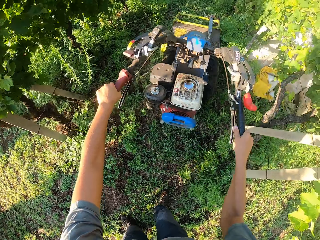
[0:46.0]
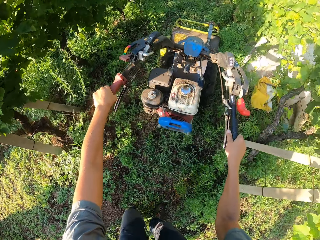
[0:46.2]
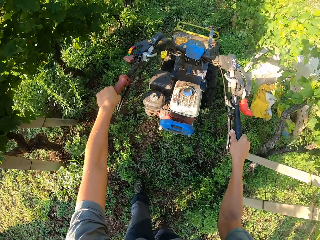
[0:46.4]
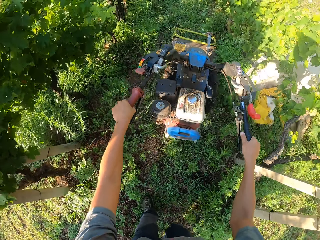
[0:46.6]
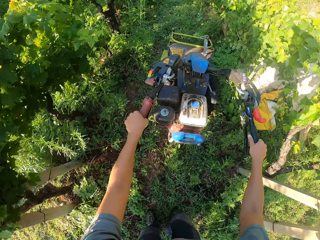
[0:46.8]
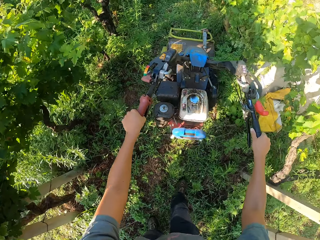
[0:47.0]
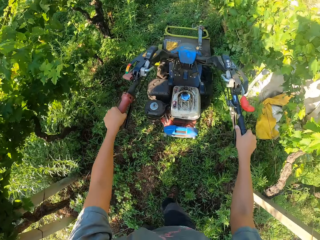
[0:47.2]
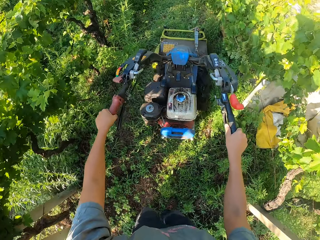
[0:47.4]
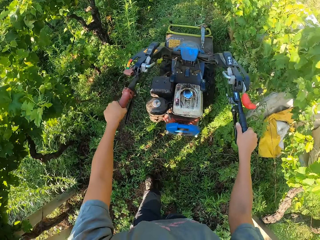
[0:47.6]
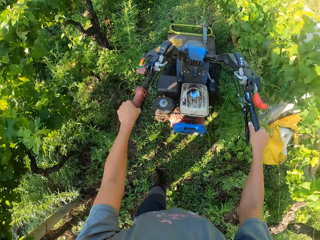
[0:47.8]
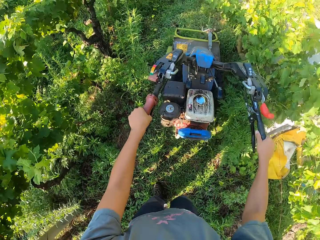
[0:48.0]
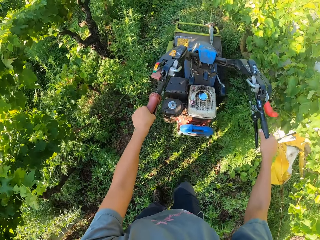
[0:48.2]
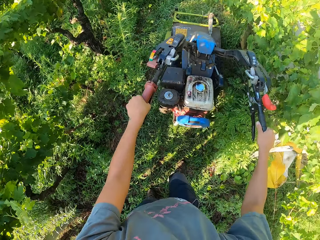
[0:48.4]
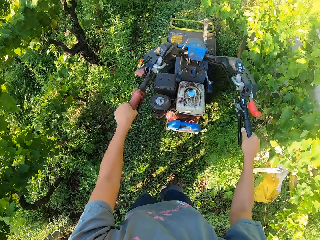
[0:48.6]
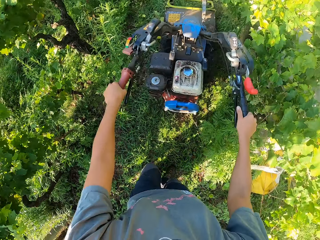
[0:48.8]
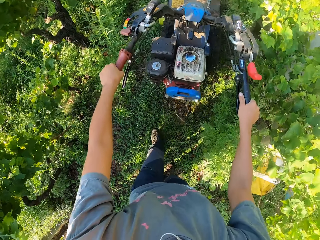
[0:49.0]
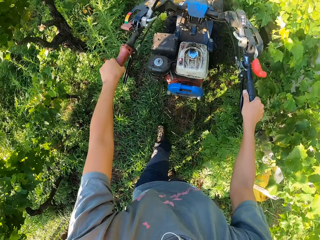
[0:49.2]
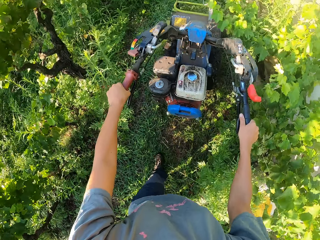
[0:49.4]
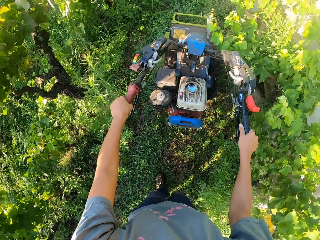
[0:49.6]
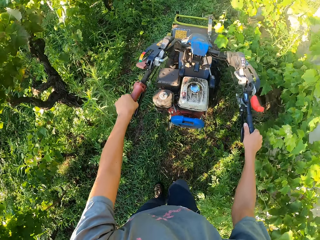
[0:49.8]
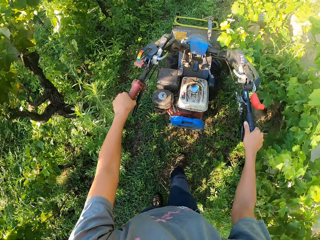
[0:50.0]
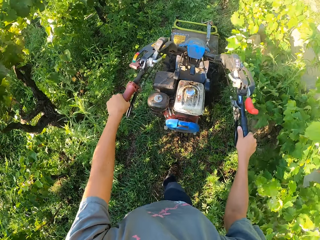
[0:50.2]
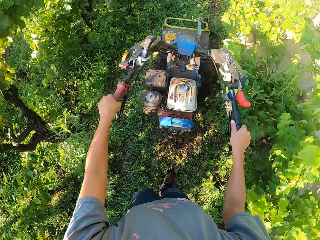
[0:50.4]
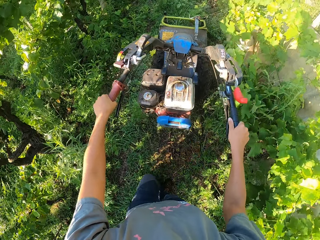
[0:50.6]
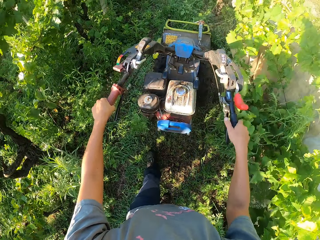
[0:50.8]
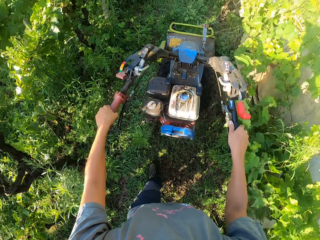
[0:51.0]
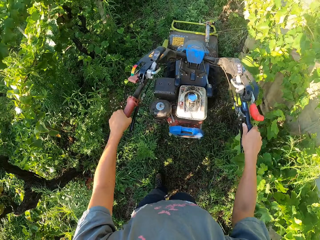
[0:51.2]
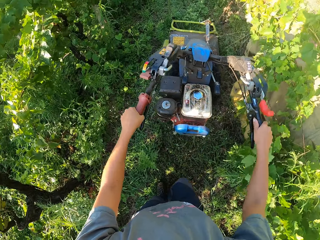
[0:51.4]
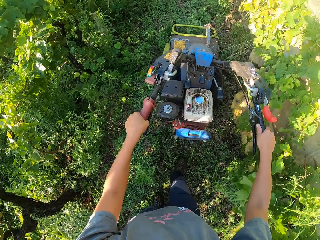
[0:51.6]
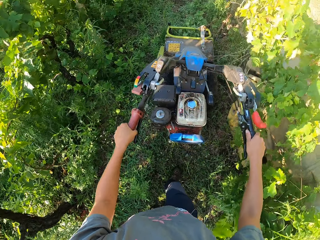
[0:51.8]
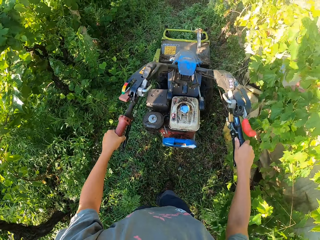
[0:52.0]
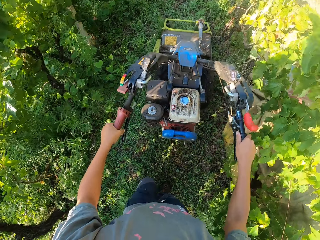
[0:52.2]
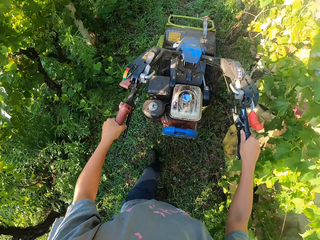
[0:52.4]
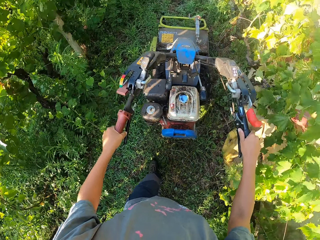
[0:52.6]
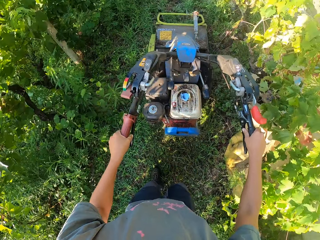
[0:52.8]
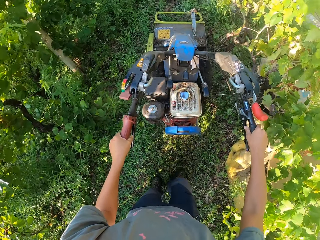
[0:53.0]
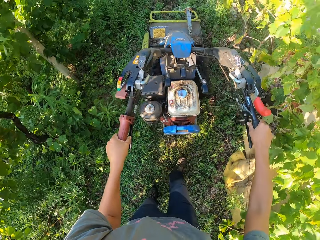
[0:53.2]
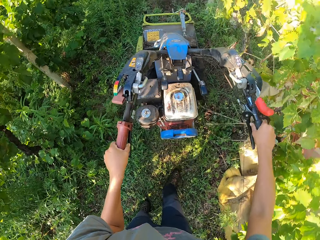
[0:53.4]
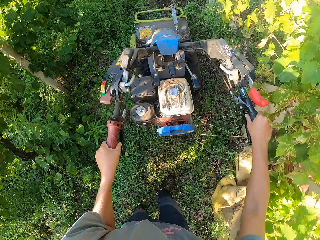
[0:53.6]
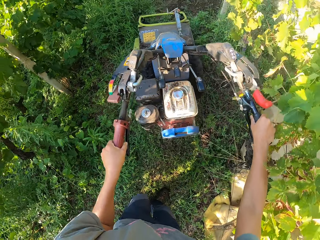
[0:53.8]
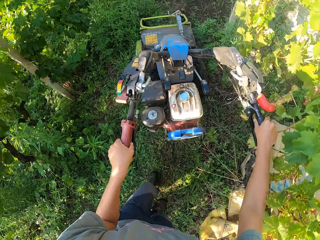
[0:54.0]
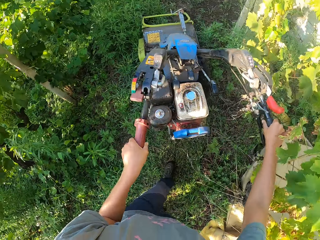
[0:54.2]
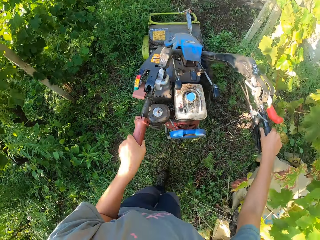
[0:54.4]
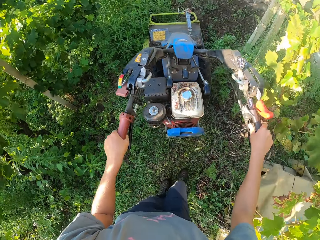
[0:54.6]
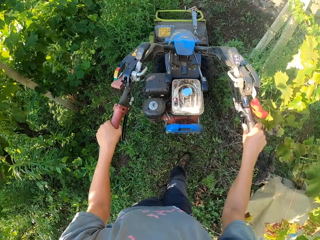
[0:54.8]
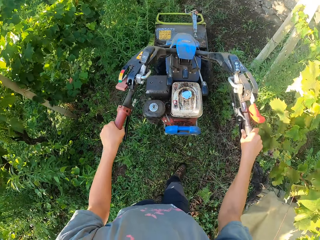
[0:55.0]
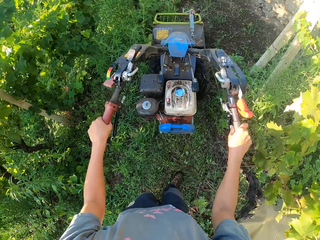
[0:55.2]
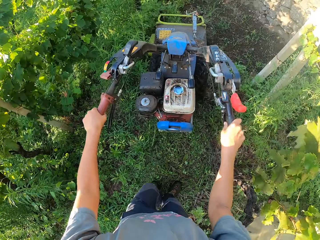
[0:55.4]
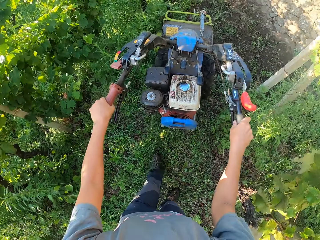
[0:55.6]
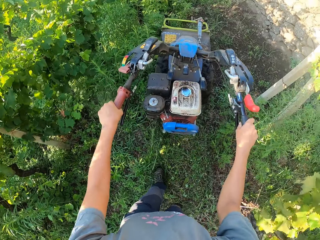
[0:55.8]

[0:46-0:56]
The camera wearer mows the weeds forward using the lawn mower.

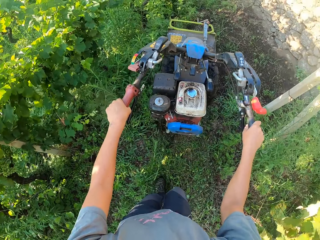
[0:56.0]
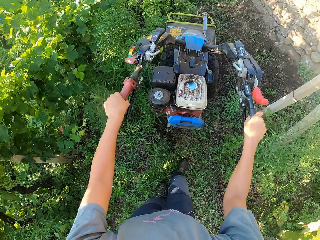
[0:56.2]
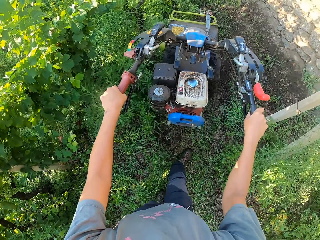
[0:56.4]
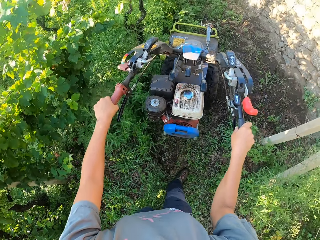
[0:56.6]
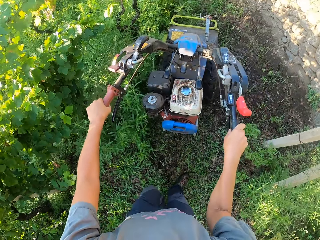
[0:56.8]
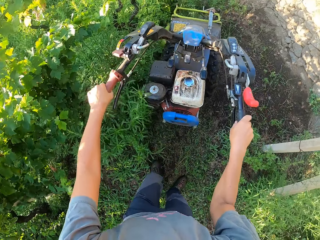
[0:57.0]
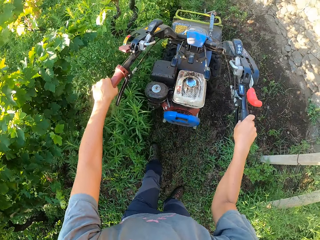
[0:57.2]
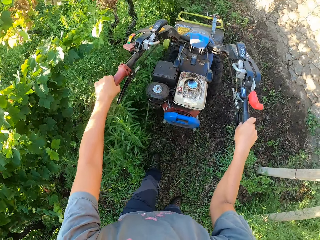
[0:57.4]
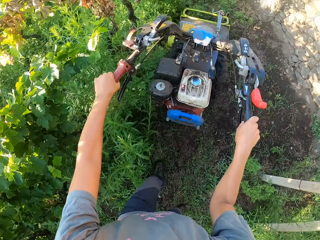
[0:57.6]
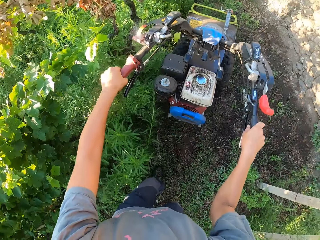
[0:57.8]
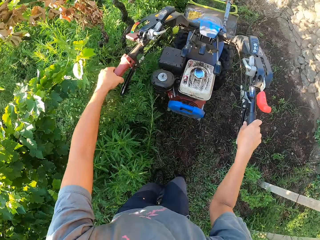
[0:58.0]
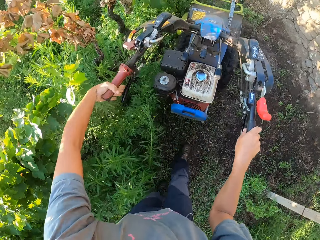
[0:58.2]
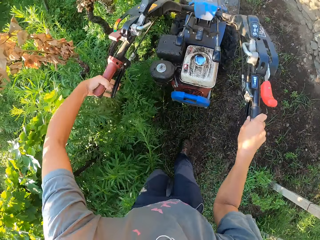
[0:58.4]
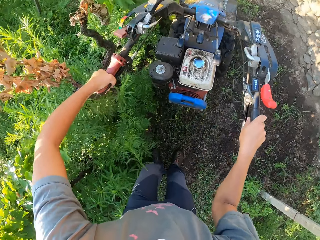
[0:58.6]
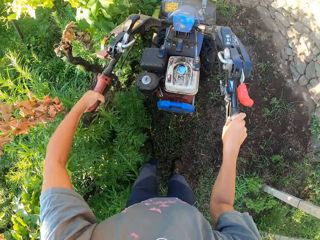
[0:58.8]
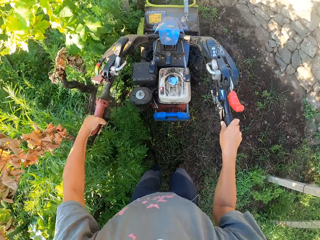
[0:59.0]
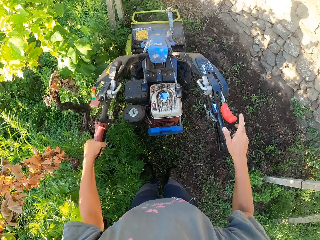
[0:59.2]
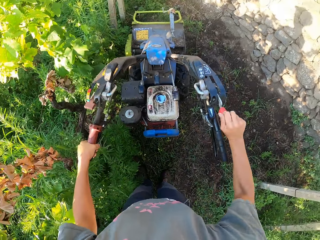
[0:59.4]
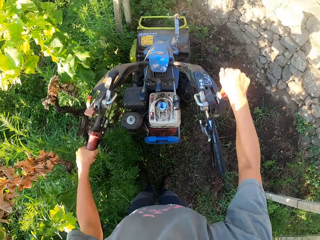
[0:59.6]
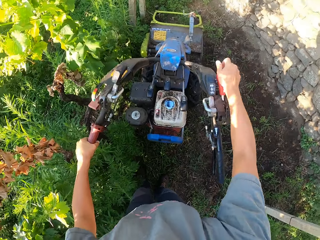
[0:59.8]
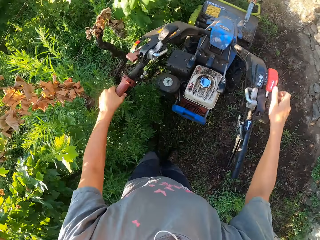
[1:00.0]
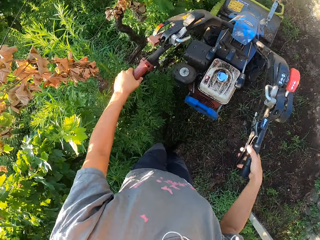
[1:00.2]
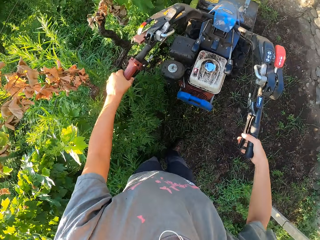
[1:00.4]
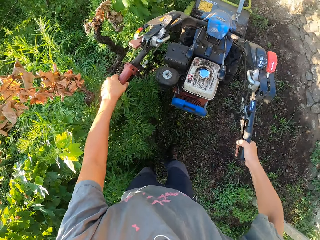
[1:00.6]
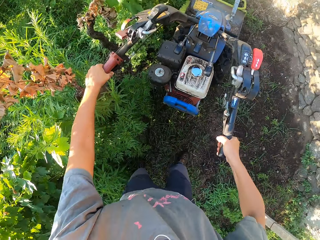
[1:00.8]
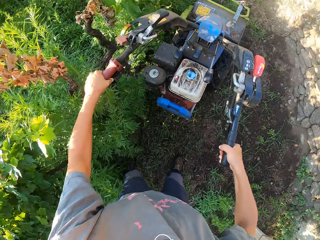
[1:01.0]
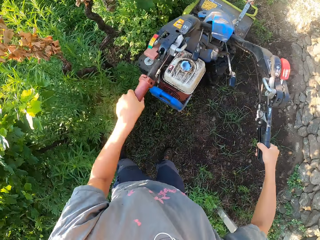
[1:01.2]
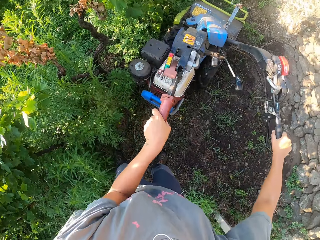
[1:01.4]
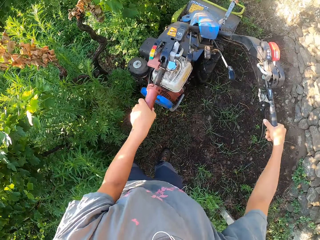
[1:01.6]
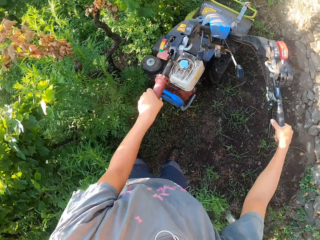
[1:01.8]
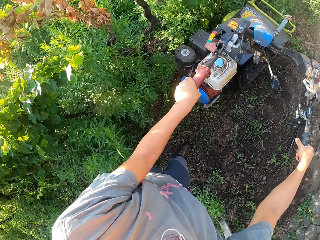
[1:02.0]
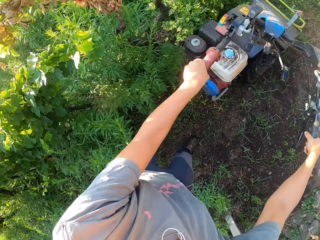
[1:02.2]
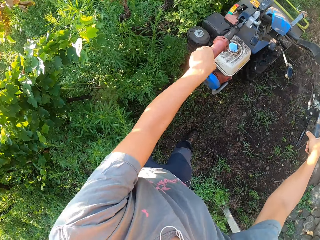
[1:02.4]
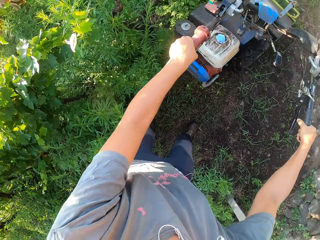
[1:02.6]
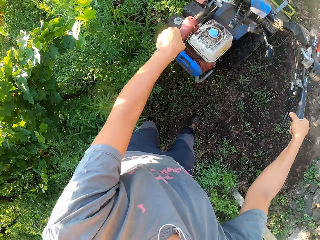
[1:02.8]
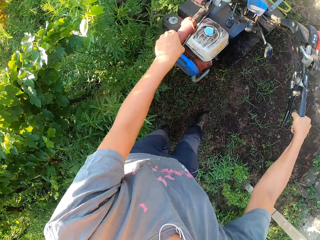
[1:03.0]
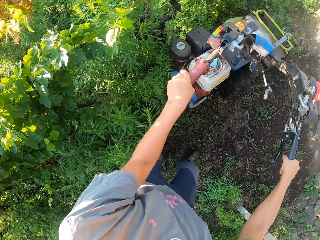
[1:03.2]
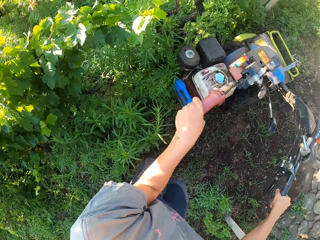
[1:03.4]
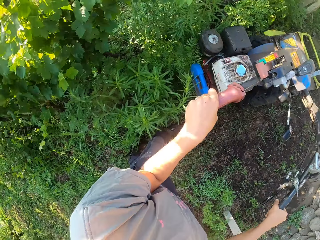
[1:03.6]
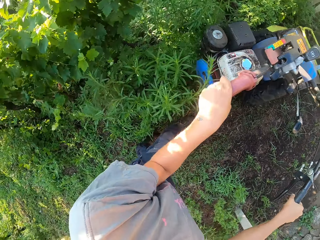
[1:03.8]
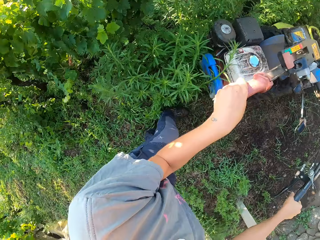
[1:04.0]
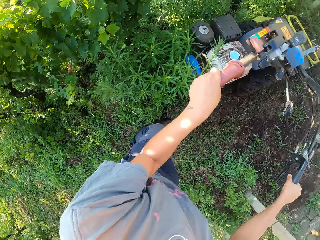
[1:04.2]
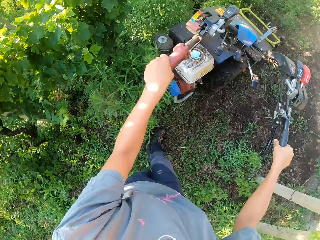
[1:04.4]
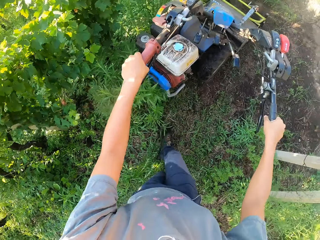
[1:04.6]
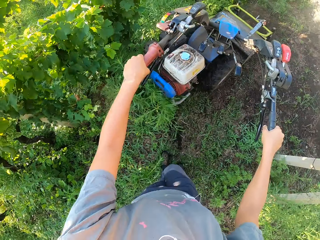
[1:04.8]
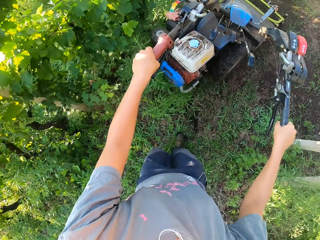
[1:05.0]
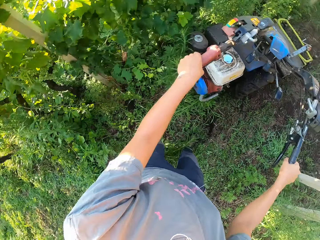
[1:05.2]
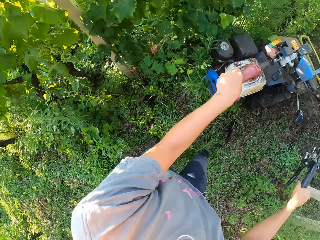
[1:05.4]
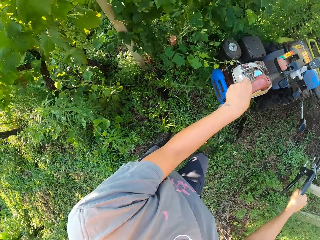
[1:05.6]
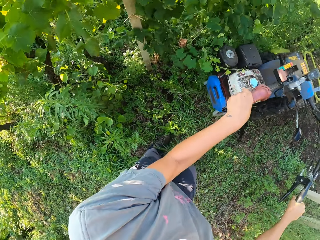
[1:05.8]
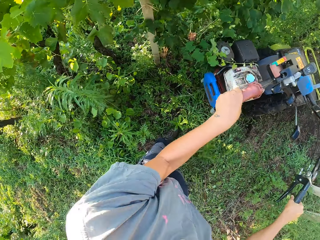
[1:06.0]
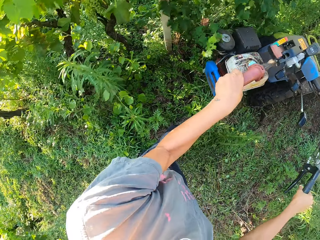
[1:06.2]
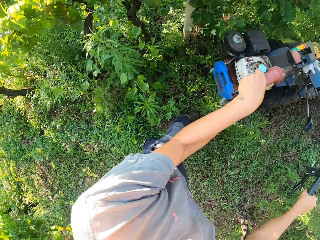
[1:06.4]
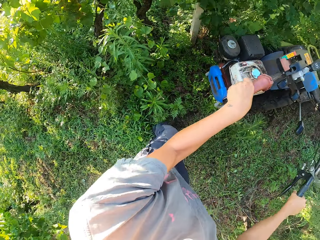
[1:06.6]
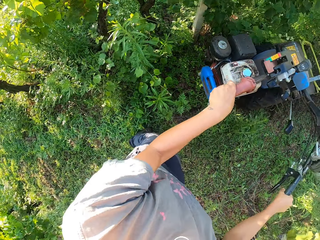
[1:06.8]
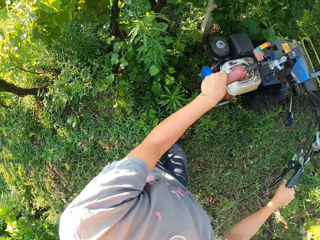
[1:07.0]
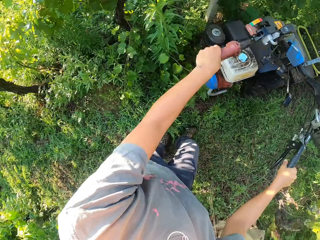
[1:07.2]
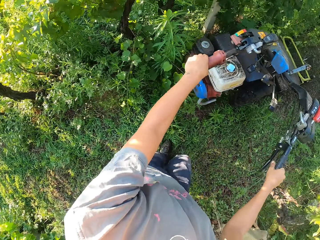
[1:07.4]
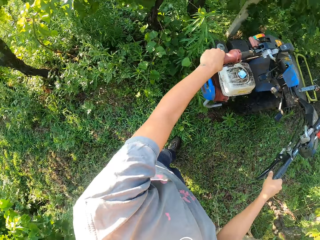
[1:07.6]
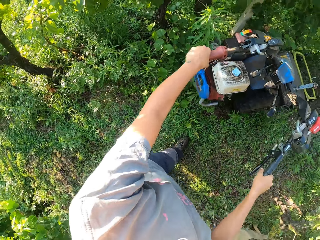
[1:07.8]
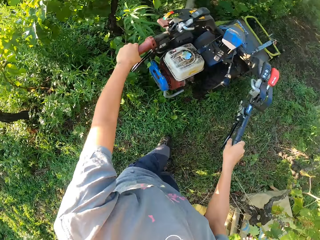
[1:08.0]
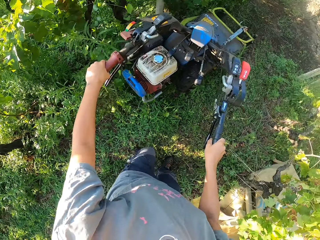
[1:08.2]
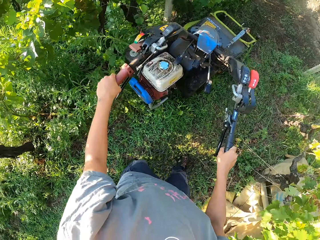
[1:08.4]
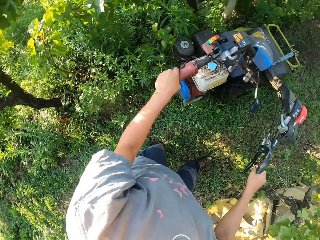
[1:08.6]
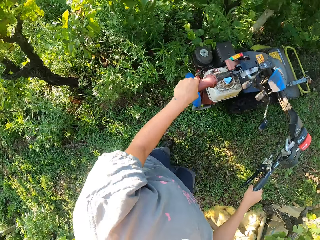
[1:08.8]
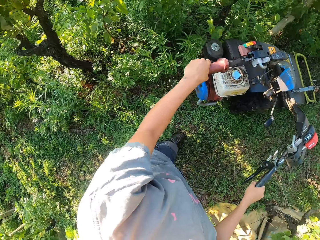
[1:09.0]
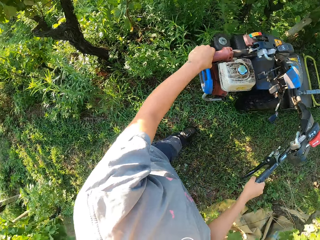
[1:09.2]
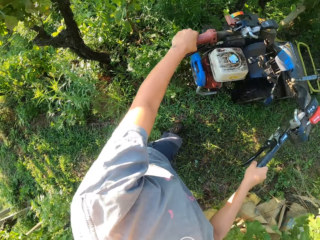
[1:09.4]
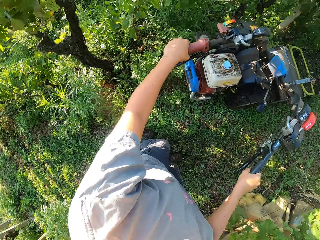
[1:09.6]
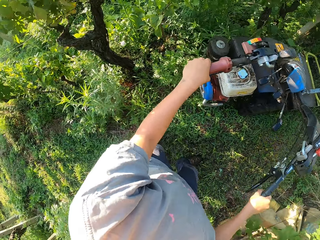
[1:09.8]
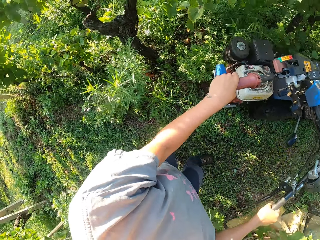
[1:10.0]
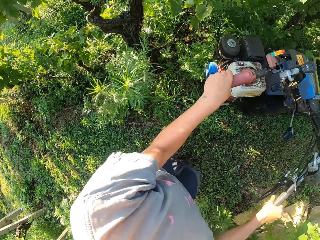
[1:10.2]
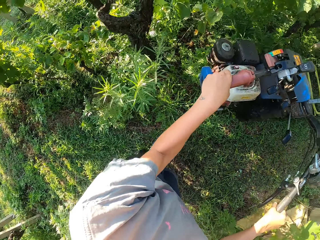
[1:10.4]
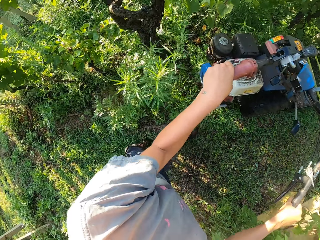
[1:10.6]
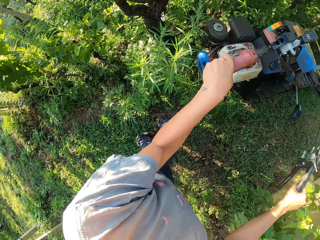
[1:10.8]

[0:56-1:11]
The camera wearer presses the clutch lever on the lawn mower. They stop cutting the grass across the lawn. They push a lever on the lawn mower and engage a reverse gear. They press the clutch lever on the lawn mower. They position the handles. They cut the grass backwards across the lawn with the lawn mower.
